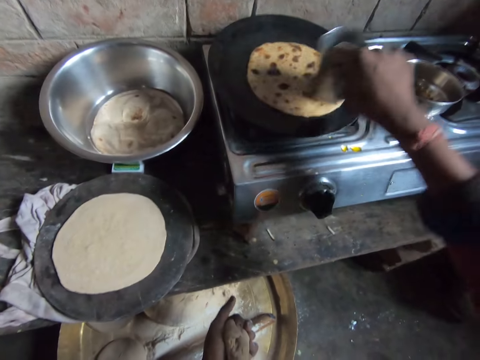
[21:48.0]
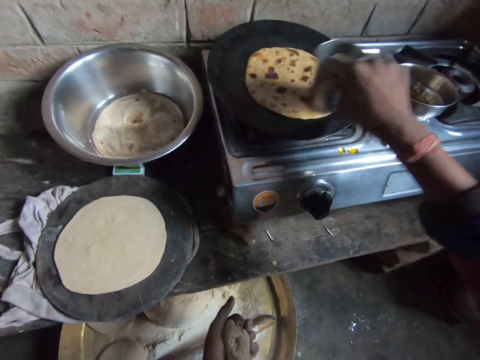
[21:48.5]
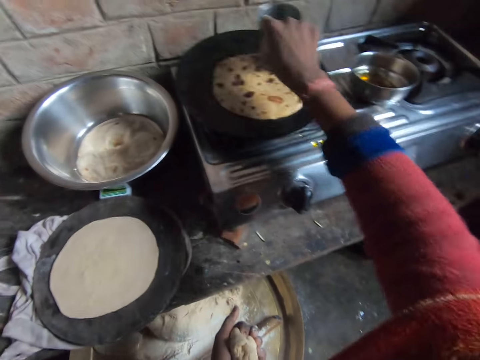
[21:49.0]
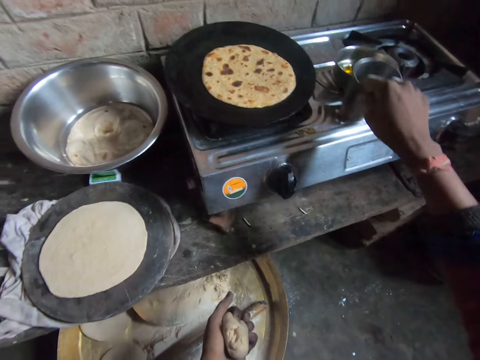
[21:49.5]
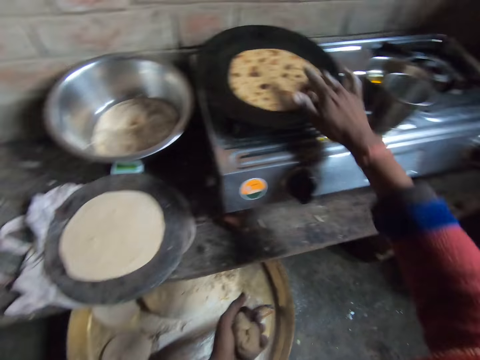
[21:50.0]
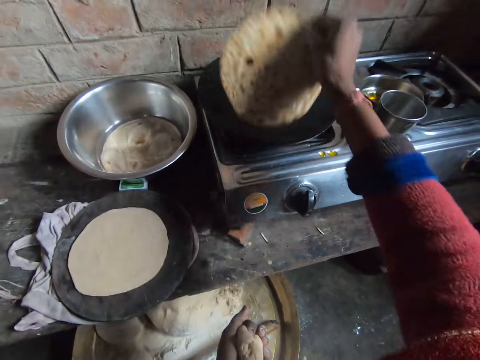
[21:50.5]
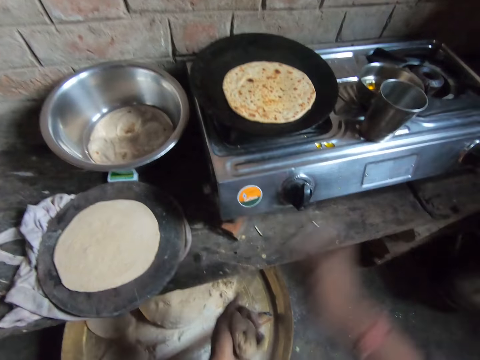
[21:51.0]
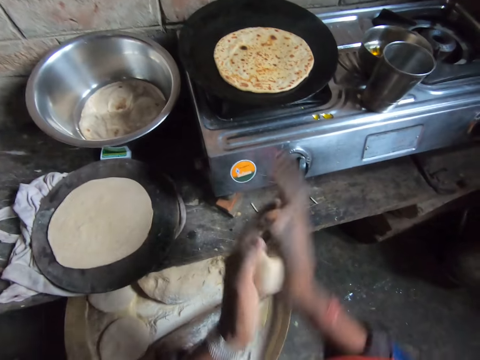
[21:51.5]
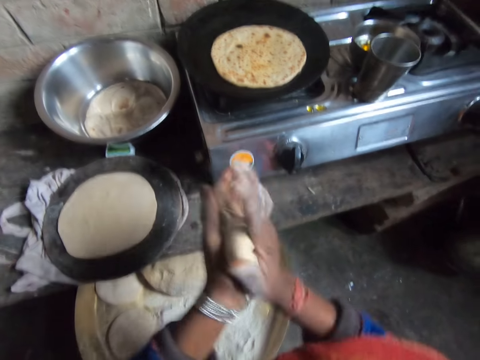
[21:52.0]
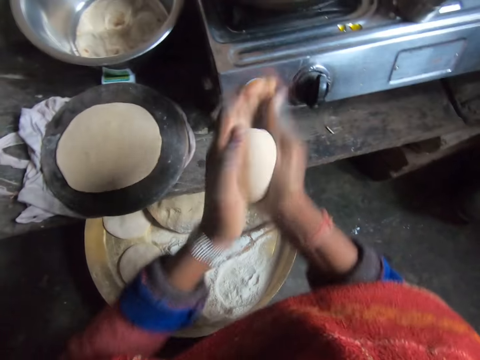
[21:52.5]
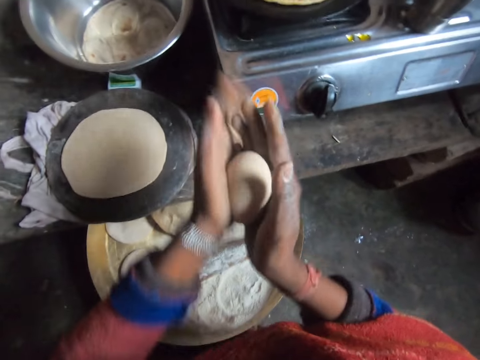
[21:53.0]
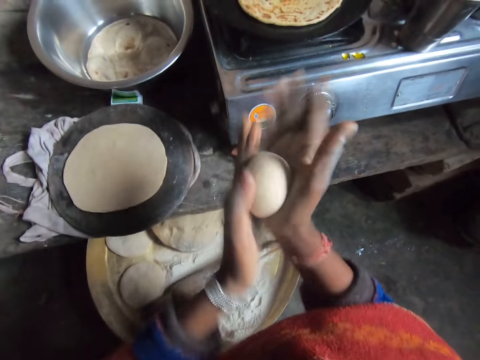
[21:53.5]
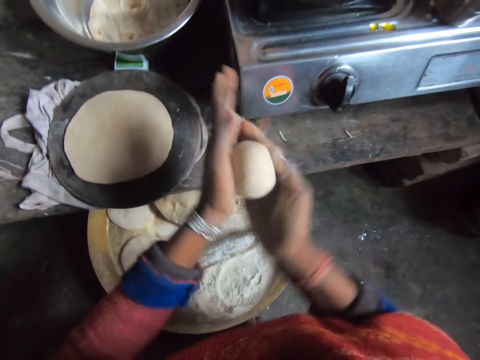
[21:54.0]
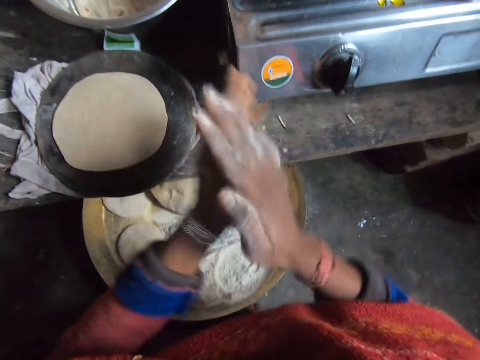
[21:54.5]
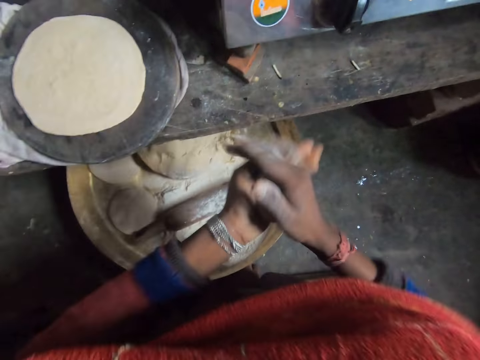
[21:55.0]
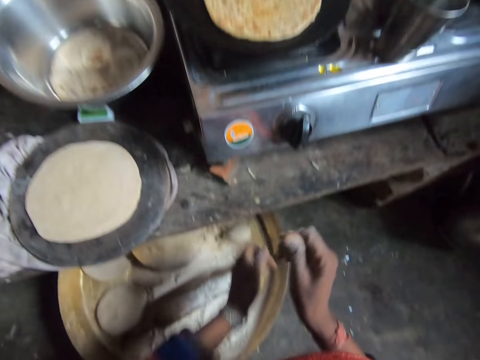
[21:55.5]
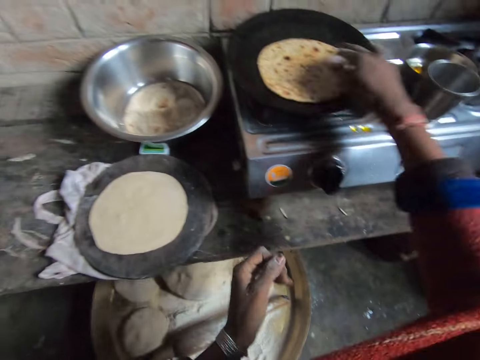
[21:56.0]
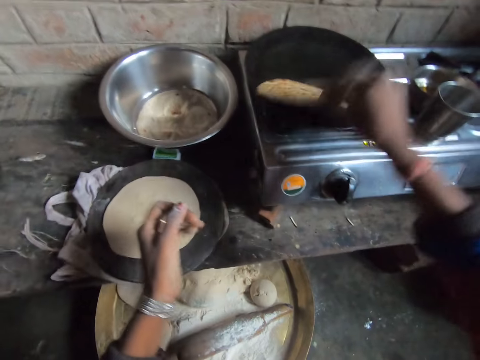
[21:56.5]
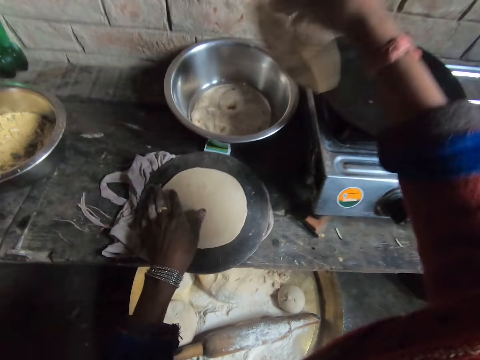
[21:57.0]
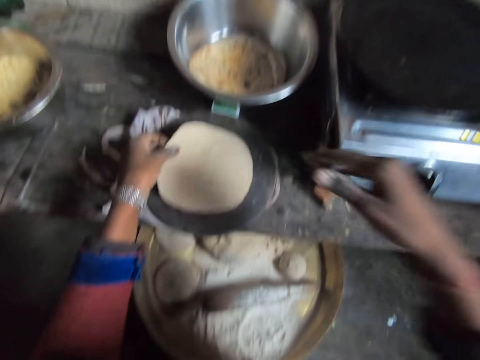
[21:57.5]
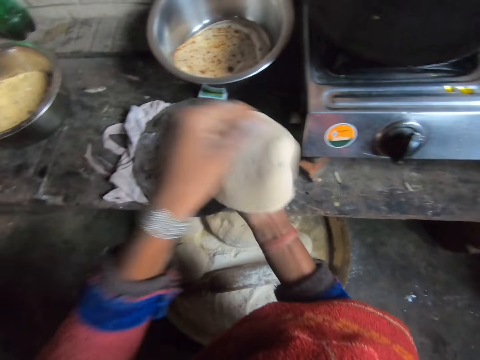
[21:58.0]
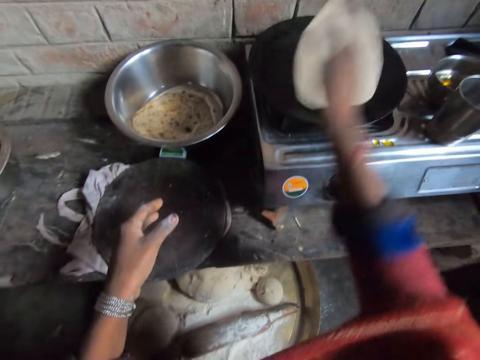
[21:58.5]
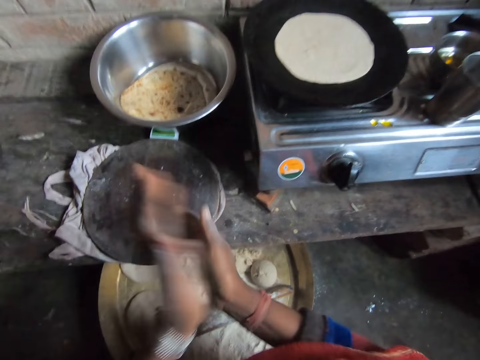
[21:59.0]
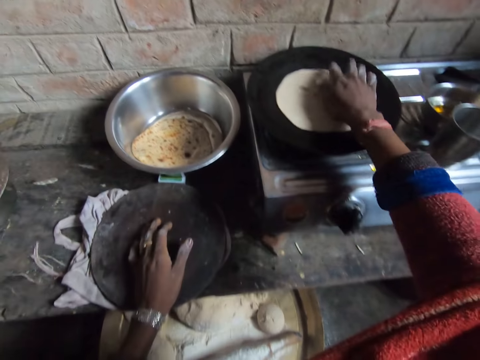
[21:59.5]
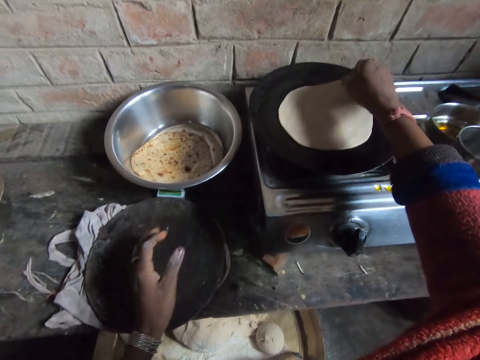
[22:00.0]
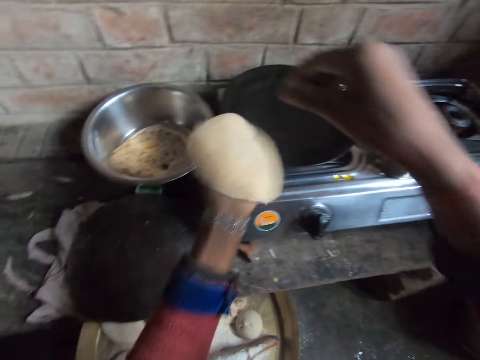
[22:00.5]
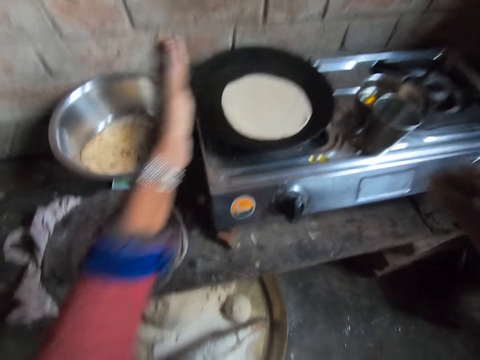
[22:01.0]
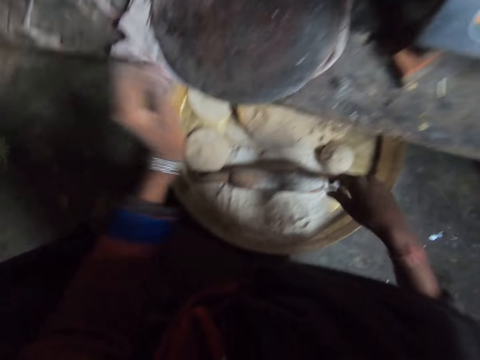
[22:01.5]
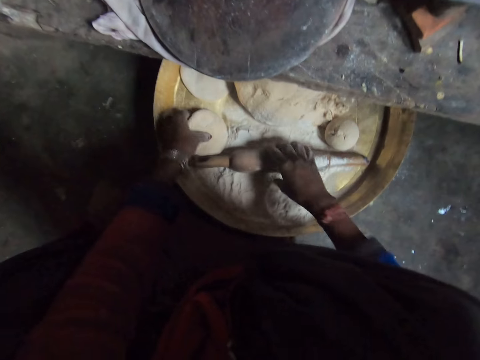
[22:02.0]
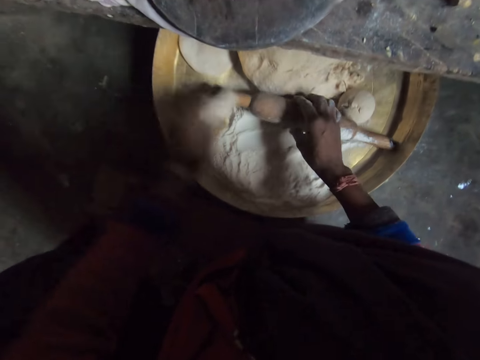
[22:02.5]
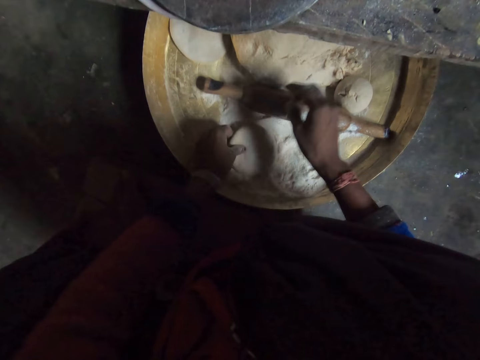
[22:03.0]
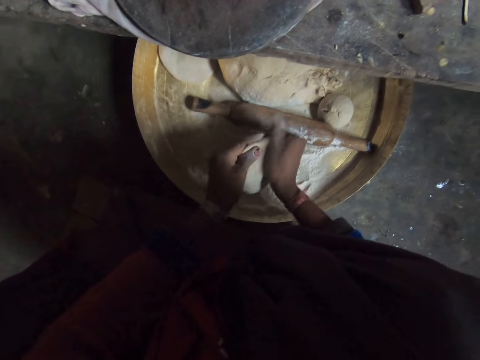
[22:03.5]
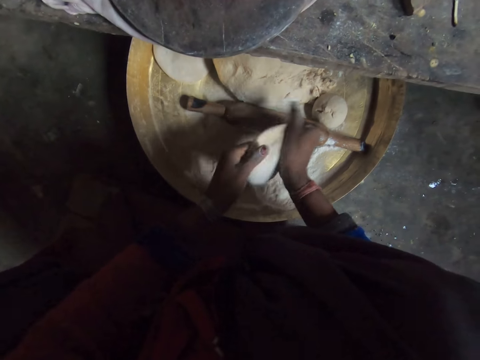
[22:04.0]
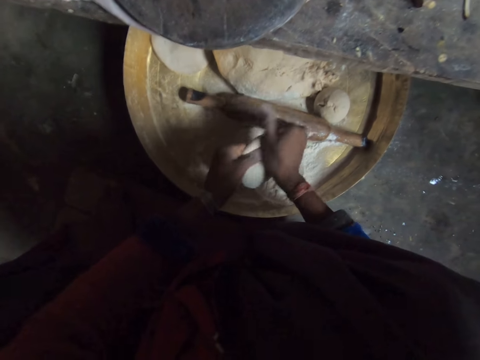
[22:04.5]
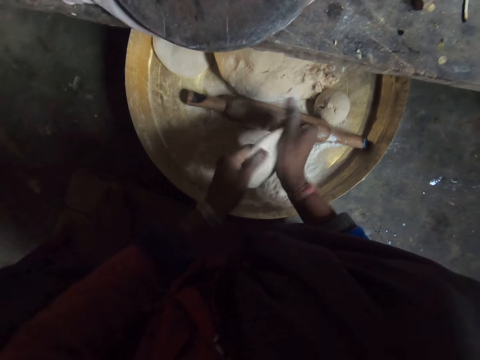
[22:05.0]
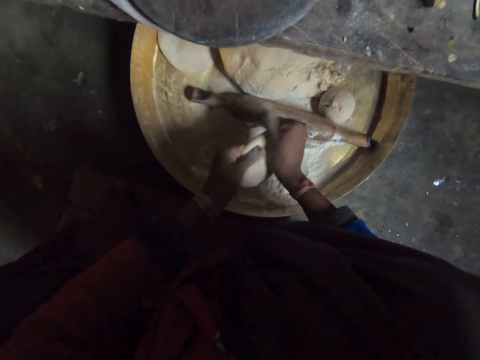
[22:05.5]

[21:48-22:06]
The camera wearer puts a metal cup on a gas stove. She flips the chapati bread or tortilla with a hand. She rolls a dough with hands. She kneads the dough. She puts down the dough in a tray. She takes the chapati bread on the burner with a hand. She drops the chapati bread in a bowl. She takes the dough on the cutting board with her left hand. She moves the dough to her right hand. She places the dough on the burner. She rubs hands together. She adjusts the dough on the burner. She puts the tortilla to the other hand. She puts the tortilla on a roti pan. She takes a dough with her left hand. She moves a dough roller with the other hand. She puts the dough in flour. She kneads flour with hands.

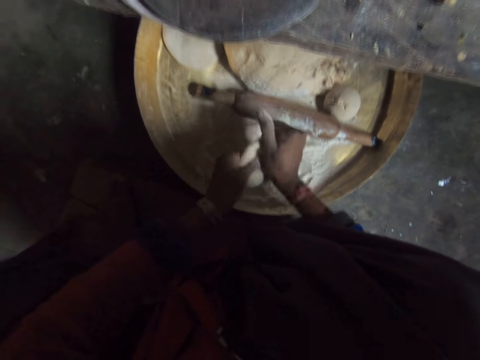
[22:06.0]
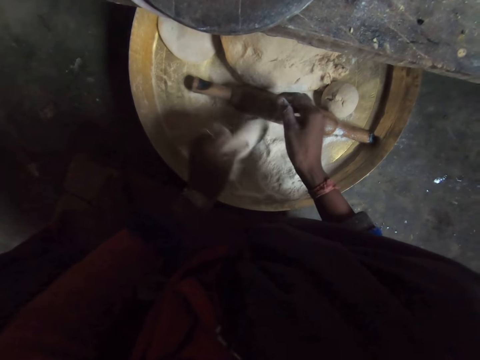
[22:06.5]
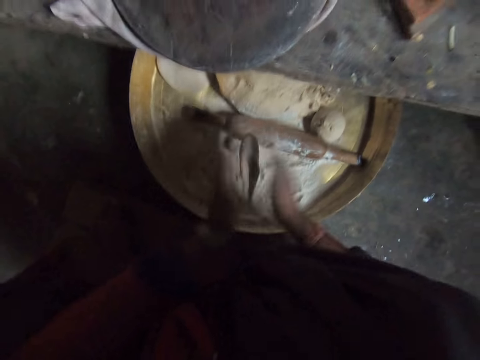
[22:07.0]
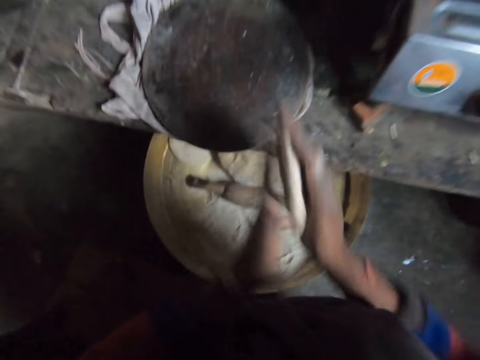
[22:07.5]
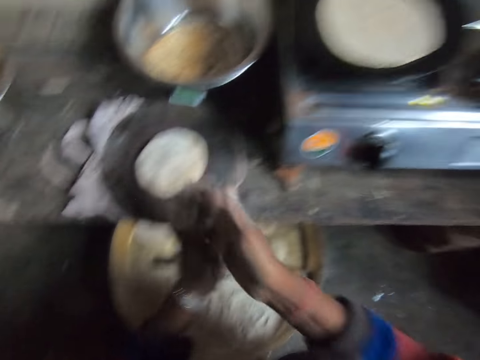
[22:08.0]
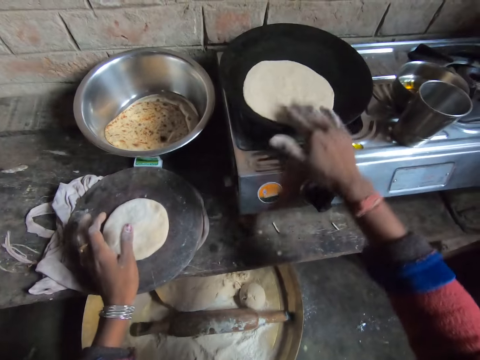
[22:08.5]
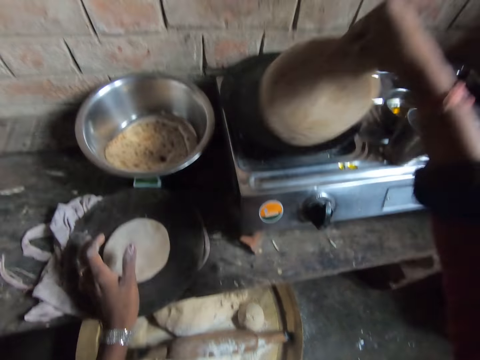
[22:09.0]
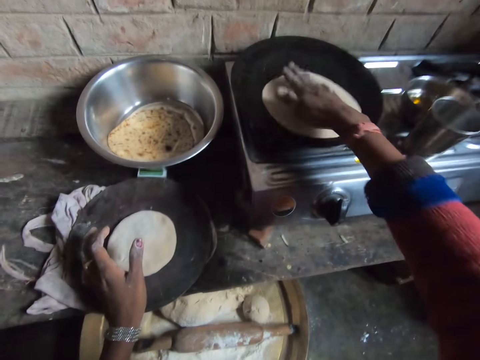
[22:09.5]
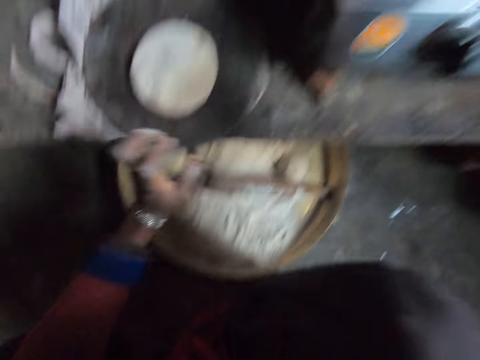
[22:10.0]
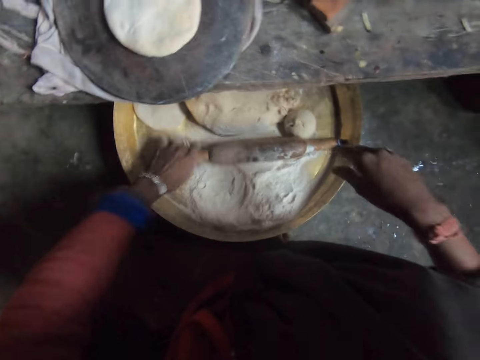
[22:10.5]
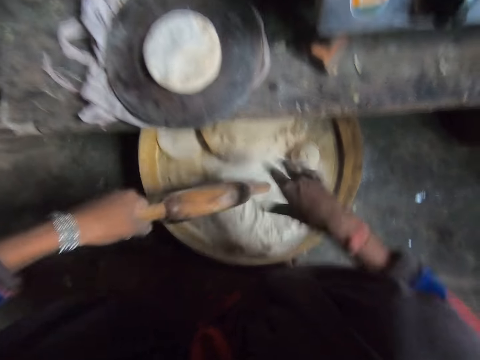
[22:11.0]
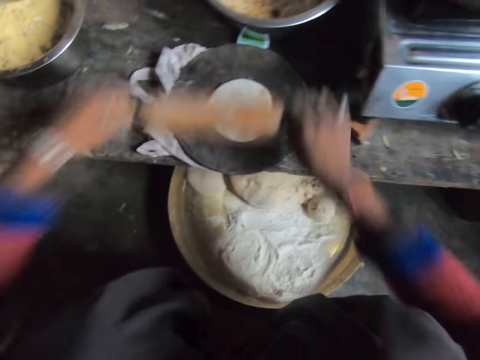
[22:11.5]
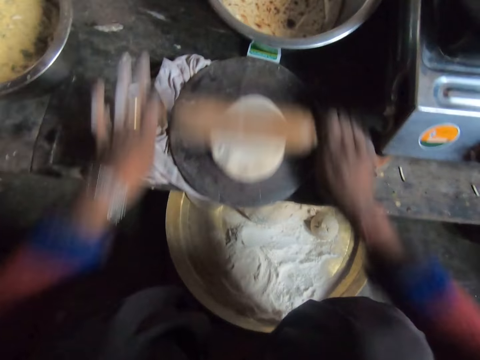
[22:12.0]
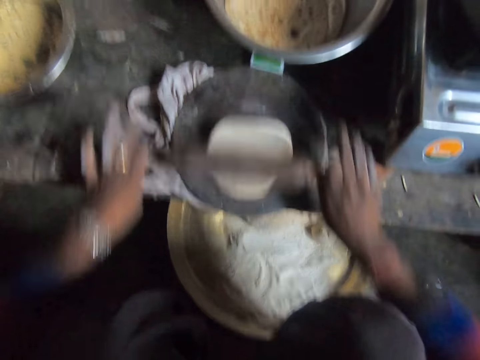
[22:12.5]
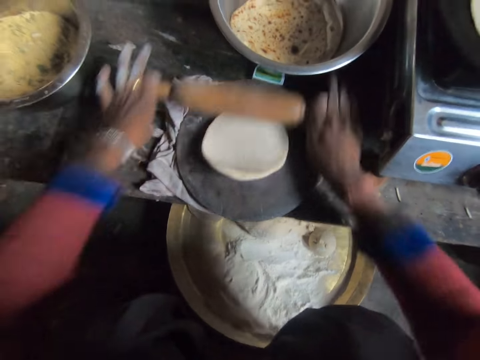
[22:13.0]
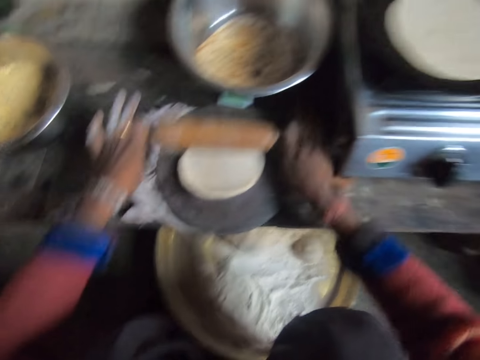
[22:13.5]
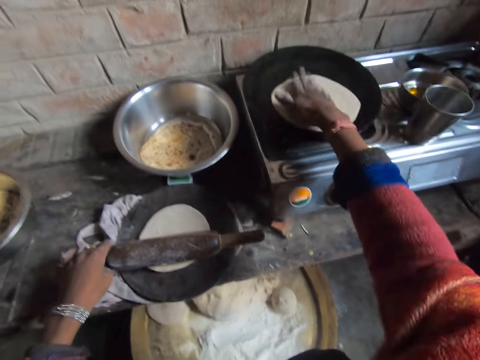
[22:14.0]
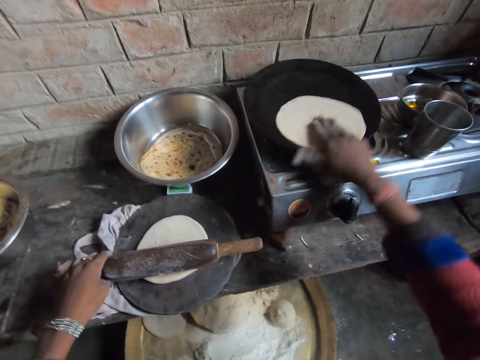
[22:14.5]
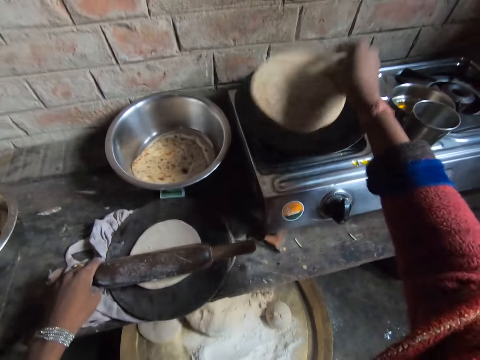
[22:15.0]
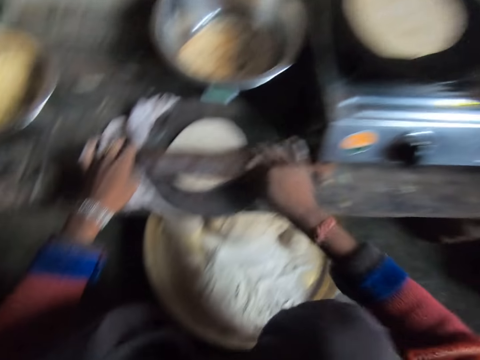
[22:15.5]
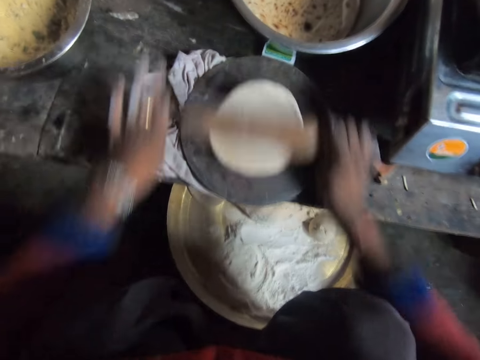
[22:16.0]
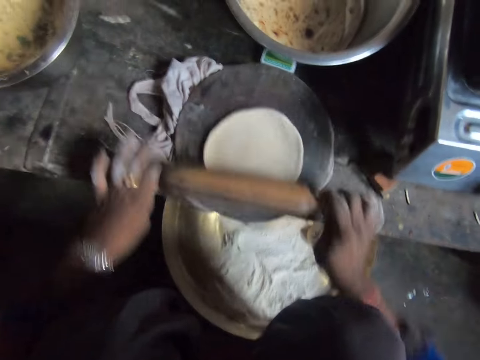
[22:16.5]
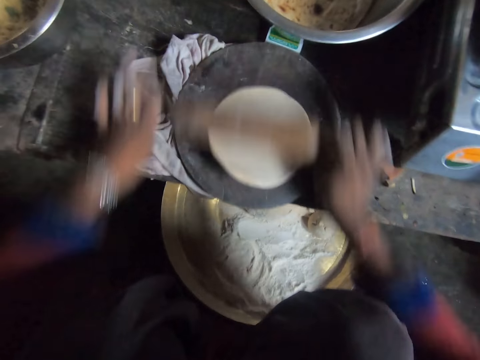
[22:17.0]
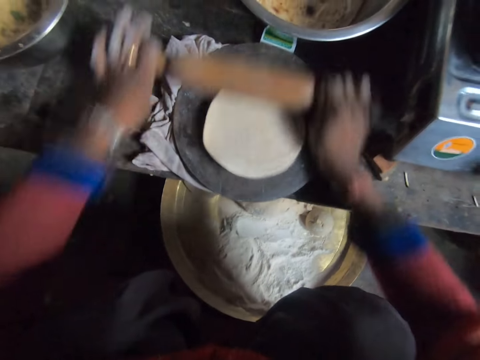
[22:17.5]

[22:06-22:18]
The camera wearer puts dough in flour. They press the dough with hands. They place the dough on a cutting board or rolling board. They move a tortilla on the burner with a hand. They put a hand on the rolling board. They pick the tortilla with a hand. They put down the tortilla on a roti pan. They take a rolling pin or dough roller. They wipe the dough roller with a hand. They roll the dough with the dough roller on the rolling board. They flip the dough on the burner. They roll the dough with the dough roller on the rolling board.
